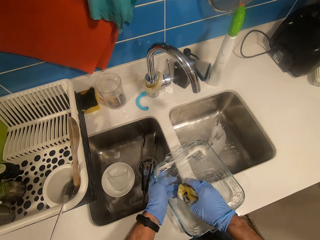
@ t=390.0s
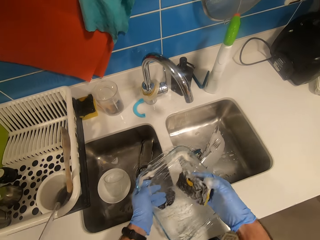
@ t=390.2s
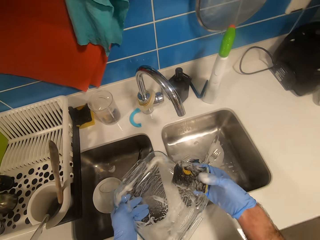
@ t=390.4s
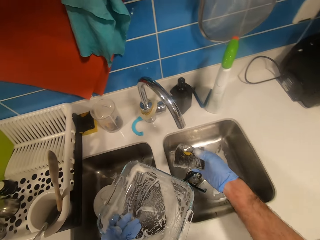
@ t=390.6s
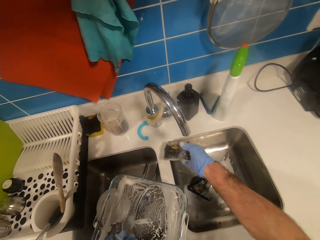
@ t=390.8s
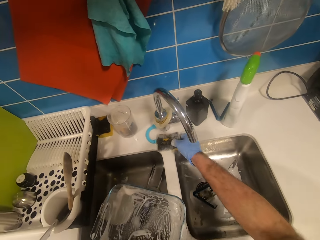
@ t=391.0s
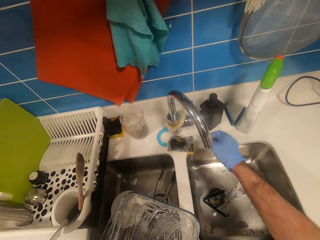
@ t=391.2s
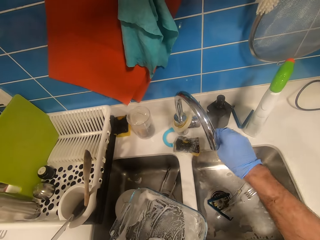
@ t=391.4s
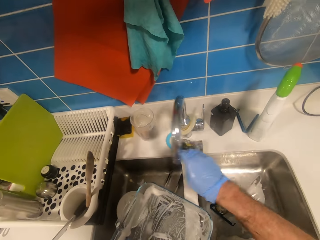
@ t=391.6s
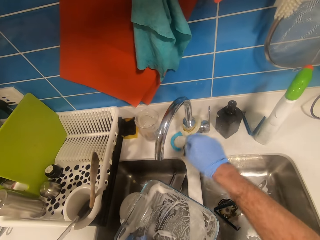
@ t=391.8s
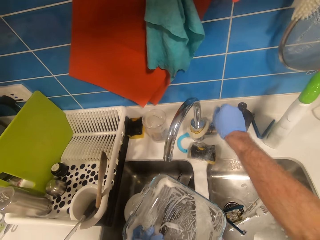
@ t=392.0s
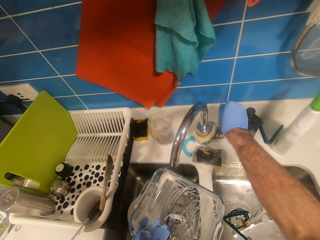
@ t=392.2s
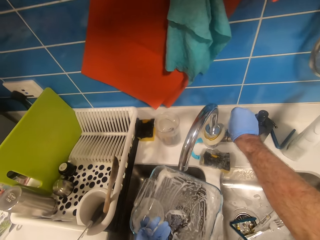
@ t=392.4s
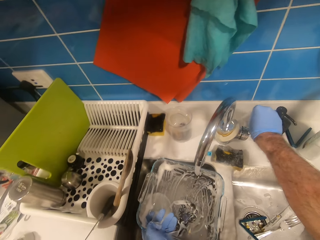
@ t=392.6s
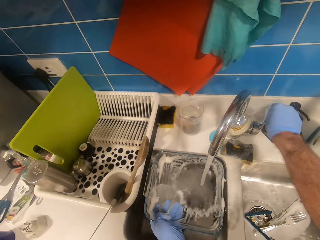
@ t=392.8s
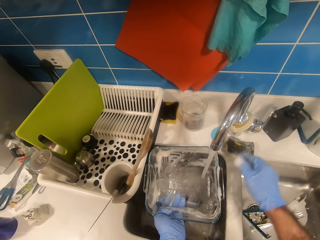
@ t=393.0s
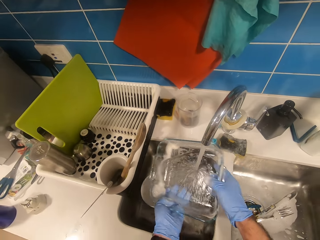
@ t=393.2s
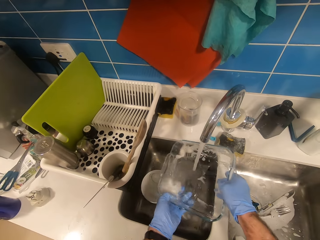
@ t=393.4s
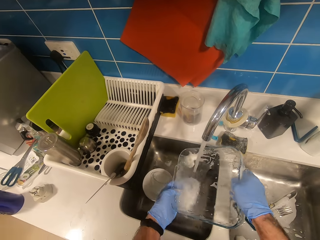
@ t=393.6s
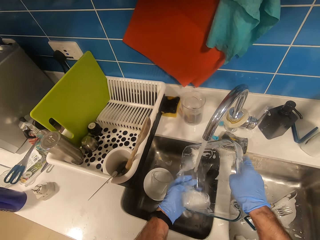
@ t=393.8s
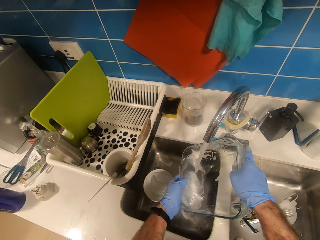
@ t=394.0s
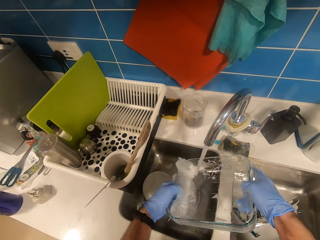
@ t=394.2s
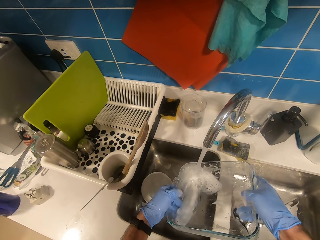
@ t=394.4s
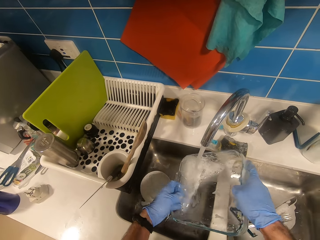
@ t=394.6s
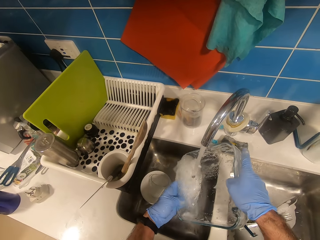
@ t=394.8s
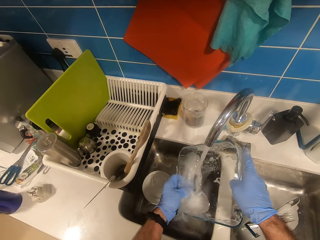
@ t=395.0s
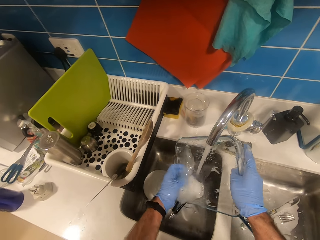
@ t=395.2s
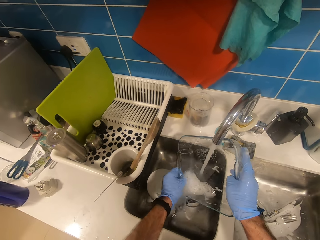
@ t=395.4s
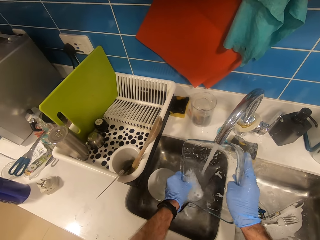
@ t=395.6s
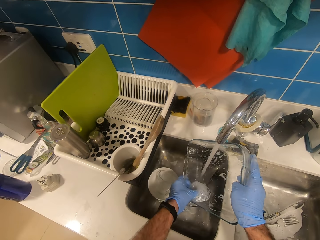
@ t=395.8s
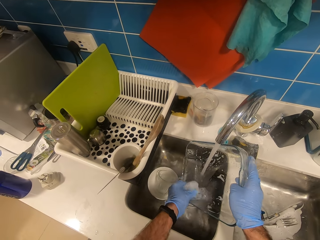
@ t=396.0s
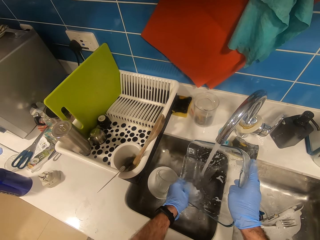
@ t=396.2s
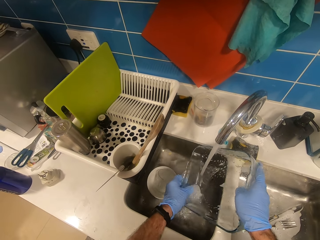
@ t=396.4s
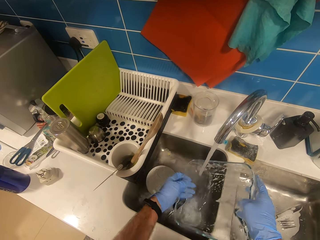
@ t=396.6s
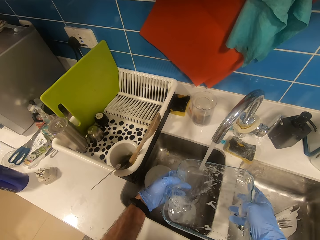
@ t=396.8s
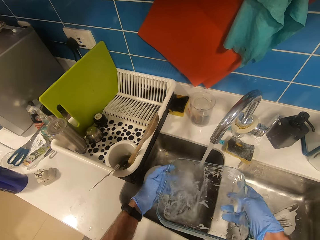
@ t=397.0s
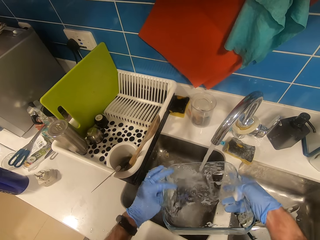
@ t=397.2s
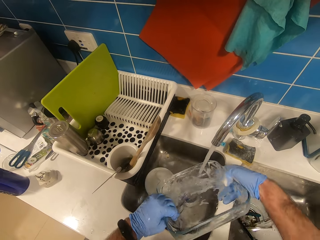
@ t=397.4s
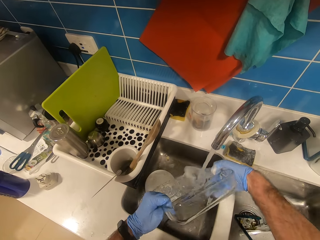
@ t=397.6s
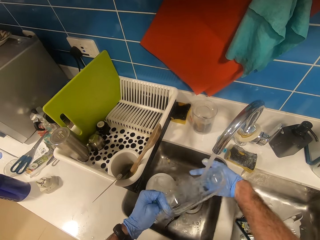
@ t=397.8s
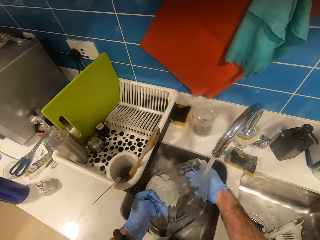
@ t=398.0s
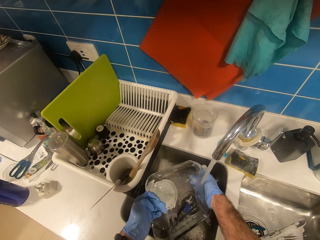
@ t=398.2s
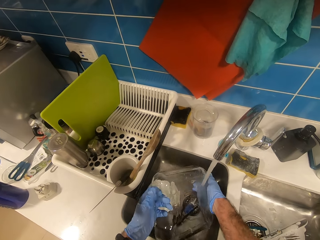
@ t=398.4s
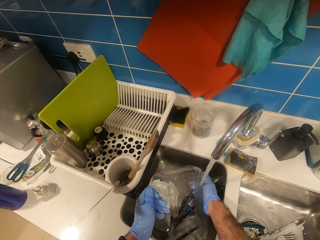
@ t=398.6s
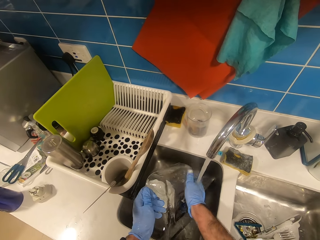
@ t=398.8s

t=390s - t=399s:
The camera wearer puts the sponge on the sink table. They adjust the tap, turn on the tap. They rinse the container. They wash the bowl.

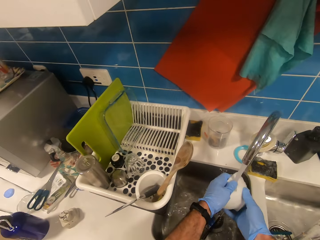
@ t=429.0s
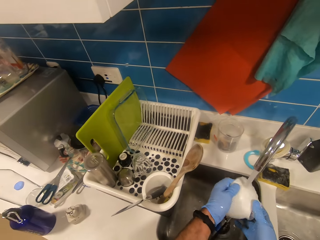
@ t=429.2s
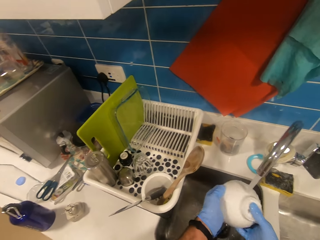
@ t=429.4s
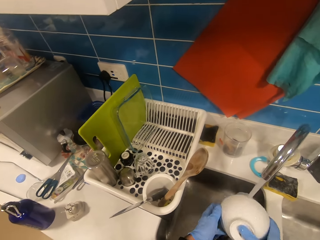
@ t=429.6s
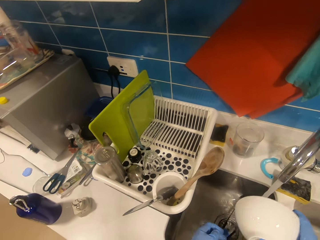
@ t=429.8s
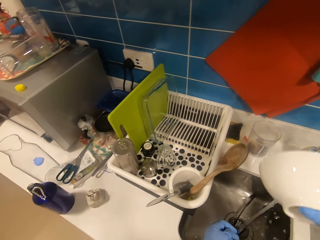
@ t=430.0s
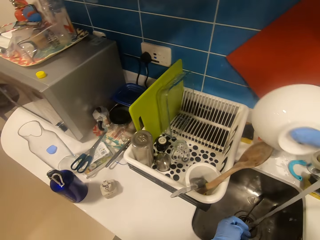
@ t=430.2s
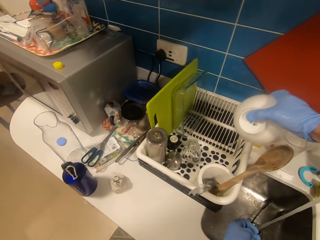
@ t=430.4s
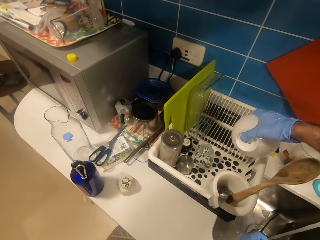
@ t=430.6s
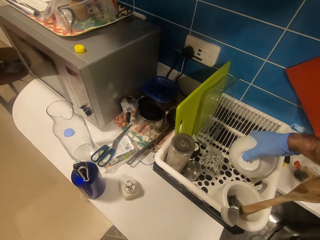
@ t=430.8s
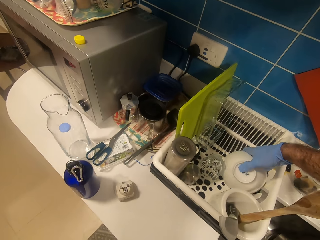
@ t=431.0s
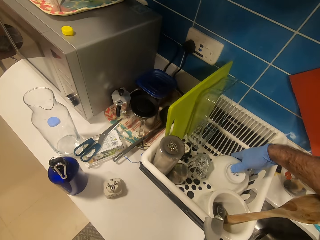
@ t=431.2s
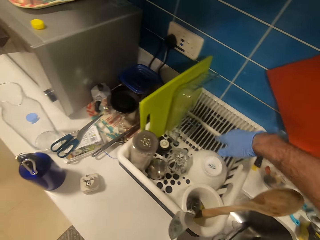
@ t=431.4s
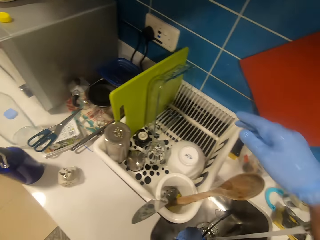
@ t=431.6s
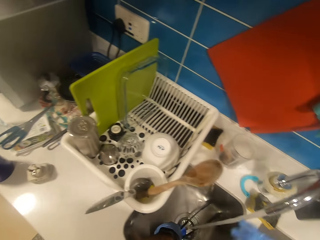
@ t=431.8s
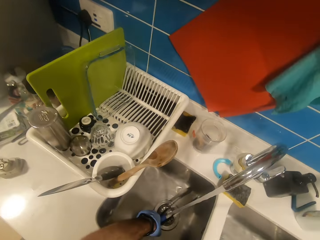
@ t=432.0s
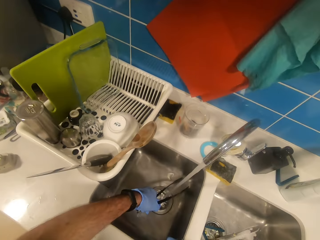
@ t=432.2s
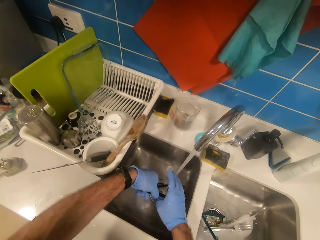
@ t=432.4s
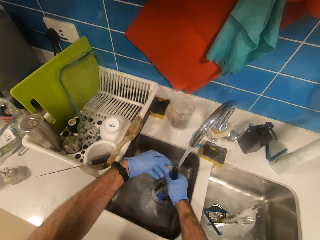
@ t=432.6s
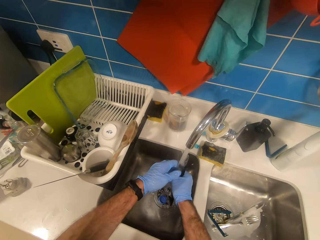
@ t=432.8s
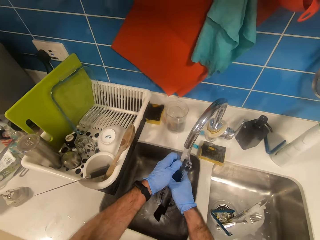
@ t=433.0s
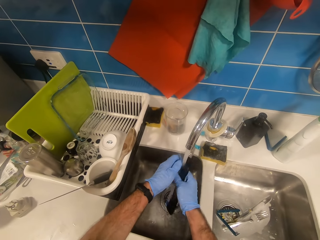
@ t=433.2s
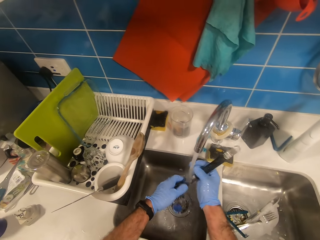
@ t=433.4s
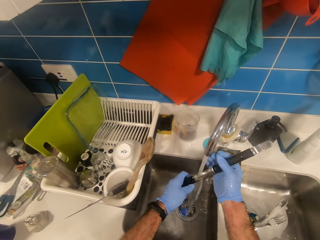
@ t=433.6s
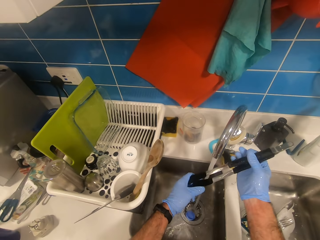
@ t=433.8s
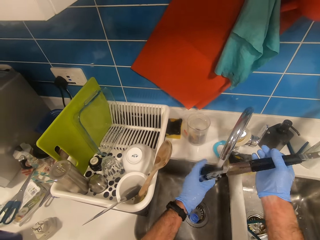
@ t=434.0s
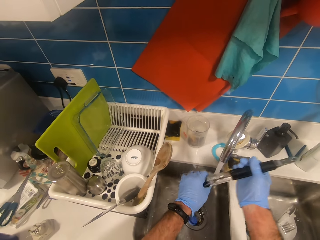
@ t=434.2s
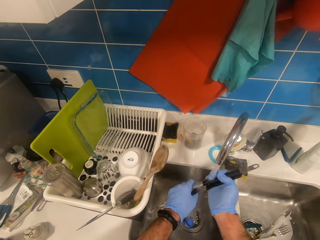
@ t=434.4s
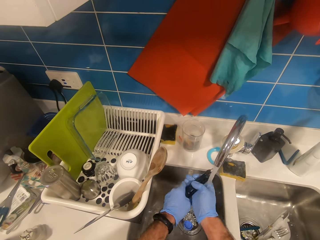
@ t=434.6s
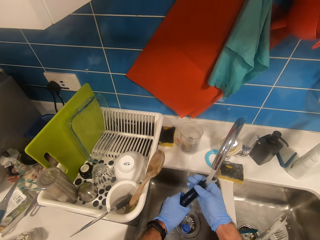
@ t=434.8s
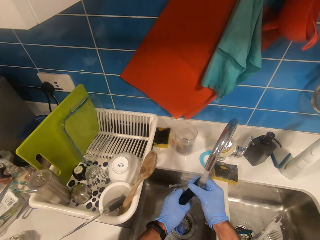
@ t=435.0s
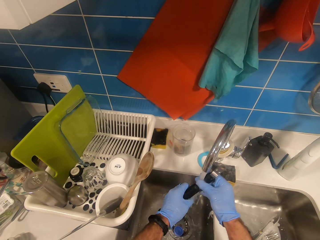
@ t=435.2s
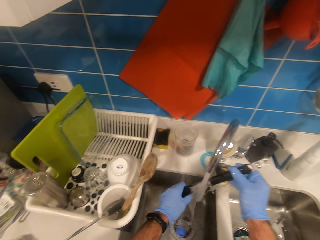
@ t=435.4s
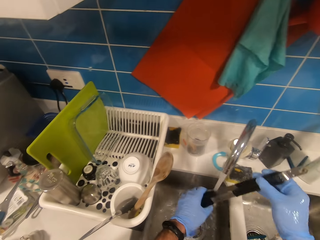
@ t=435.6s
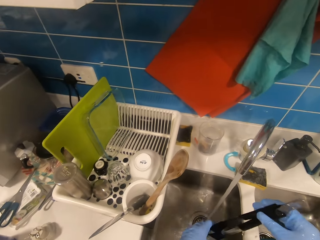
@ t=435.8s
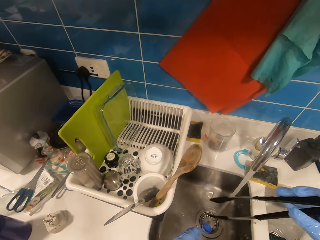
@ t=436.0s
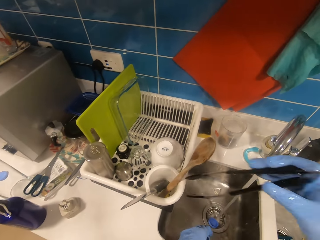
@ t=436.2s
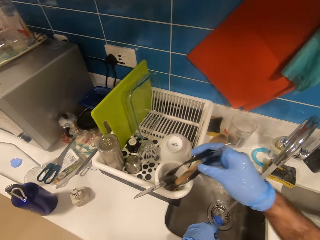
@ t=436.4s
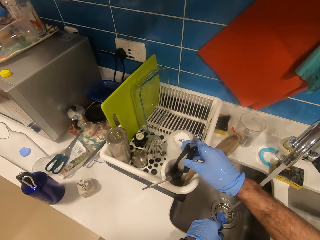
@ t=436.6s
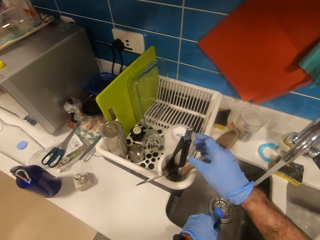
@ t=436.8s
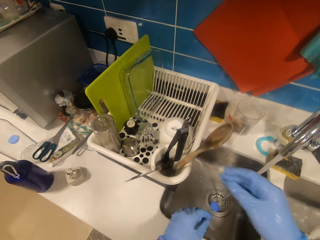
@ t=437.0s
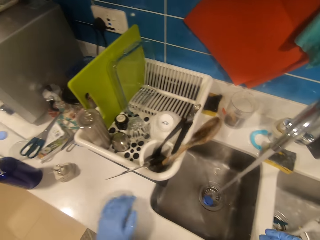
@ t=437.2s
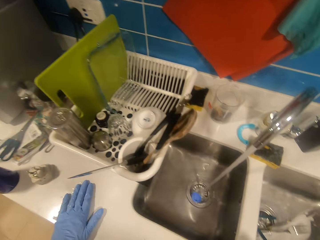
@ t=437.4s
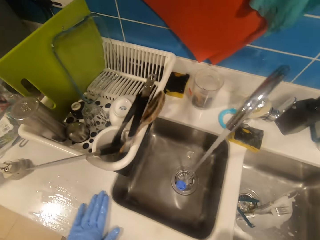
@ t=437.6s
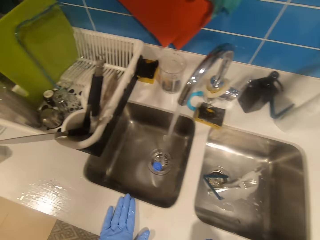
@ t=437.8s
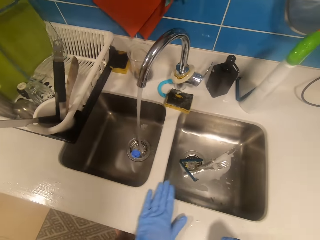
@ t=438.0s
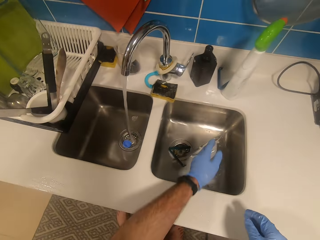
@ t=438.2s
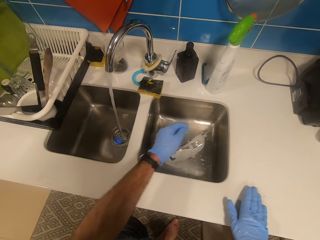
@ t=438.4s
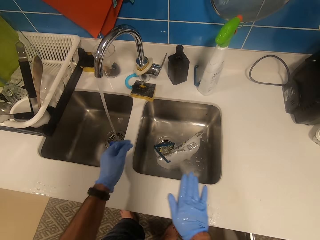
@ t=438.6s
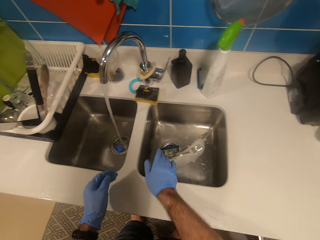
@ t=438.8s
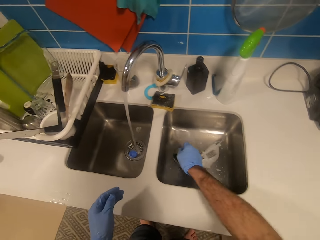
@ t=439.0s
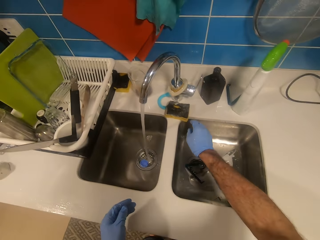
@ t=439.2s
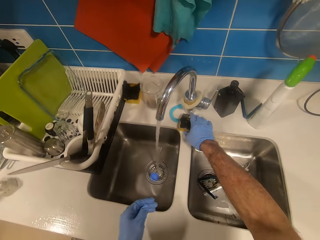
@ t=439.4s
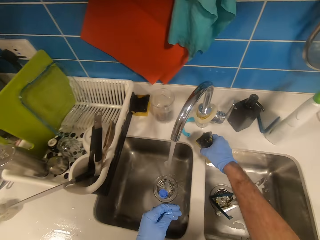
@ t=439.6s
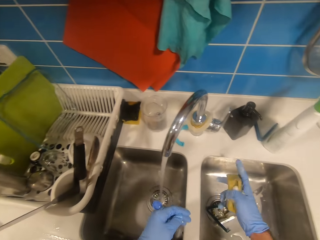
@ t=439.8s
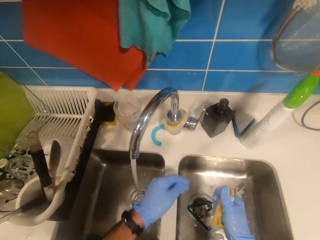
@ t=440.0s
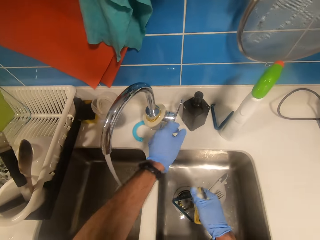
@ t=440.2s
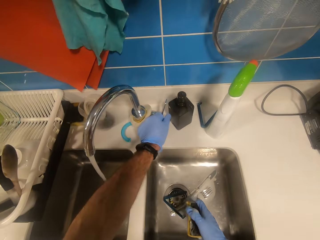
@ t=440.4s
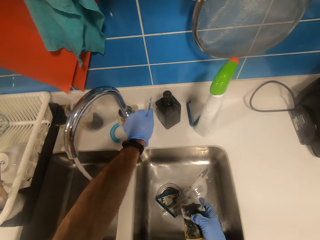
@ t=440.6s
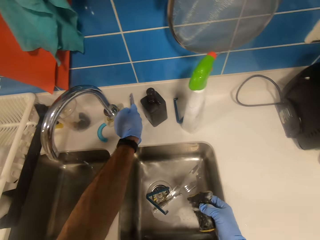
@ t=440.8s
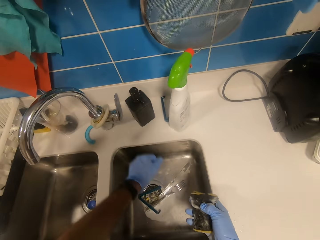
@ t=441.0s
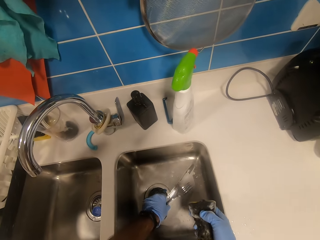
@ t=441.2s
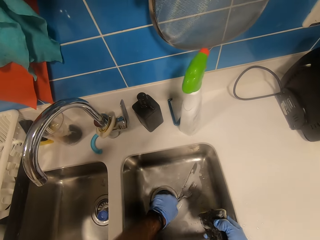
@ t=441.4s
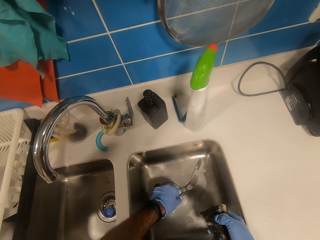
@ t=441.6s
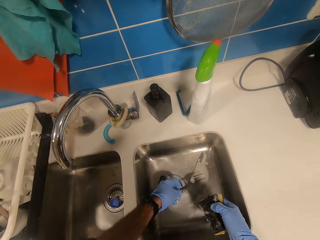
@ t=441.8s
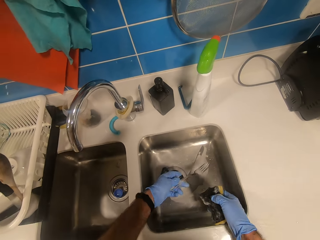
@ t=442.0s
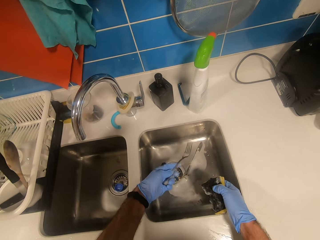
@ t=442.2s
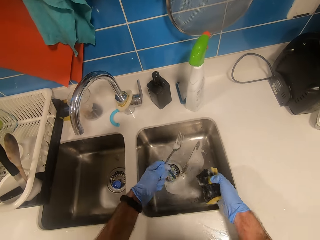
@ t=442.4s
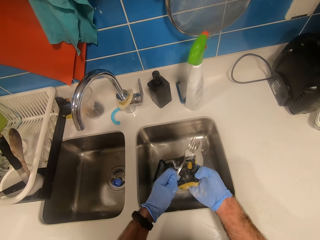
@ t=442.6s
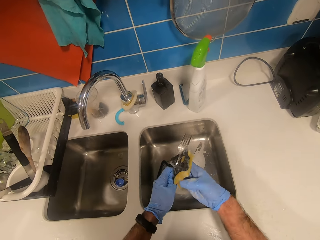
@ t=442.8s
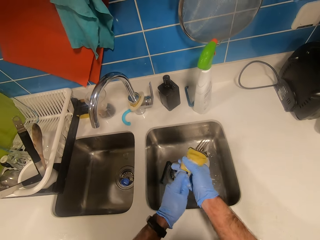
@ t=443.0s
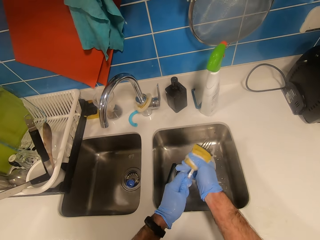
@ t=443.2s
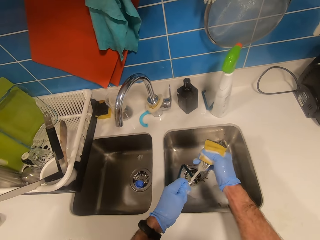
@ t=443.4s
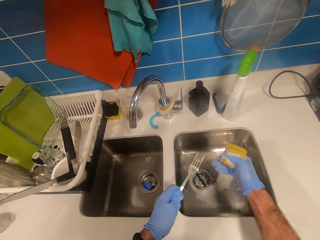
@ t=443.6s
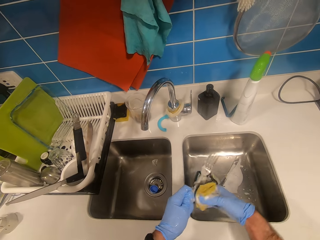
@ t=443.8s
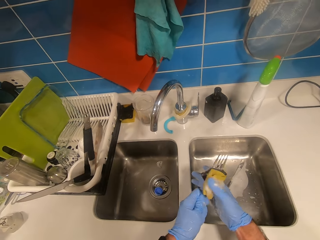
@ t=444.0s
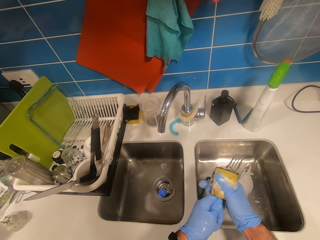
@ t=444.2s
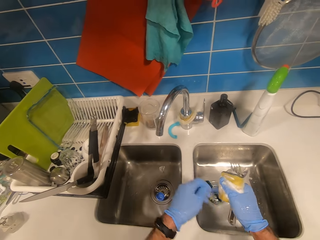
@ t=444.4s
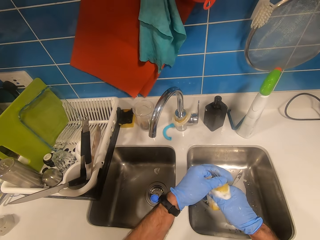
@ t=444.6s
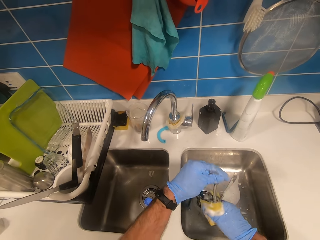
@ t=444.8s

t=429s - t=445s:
The camera wearer puts the bowl on the surface. They put the plate in the basket. They rinse tongs. They rinse a spoon. They put the tongs in the basket. They wash the sink surface. They take the sponge, turn off the tap. They wash the fork.
